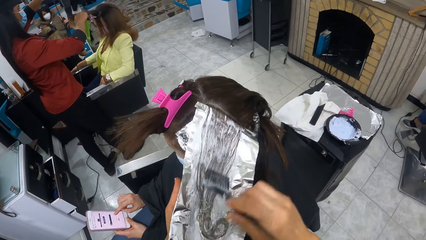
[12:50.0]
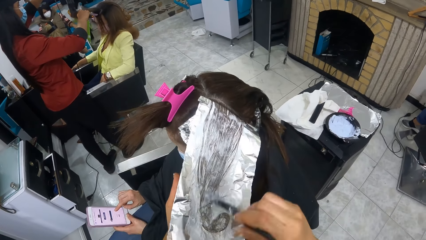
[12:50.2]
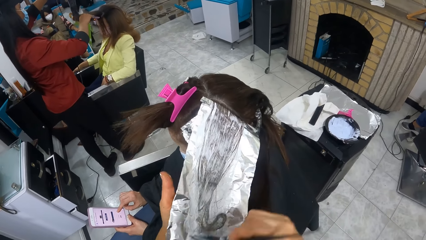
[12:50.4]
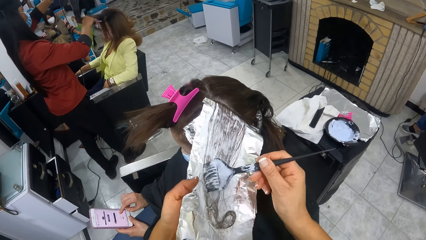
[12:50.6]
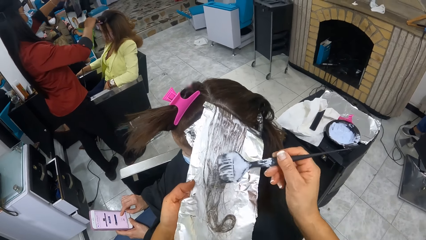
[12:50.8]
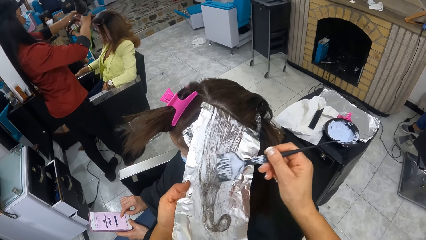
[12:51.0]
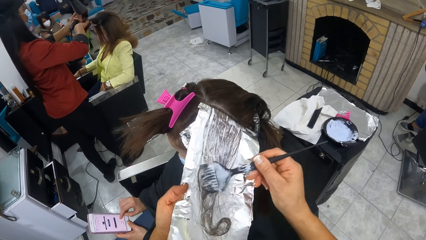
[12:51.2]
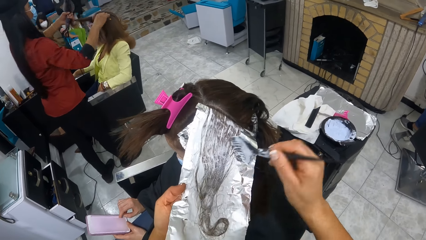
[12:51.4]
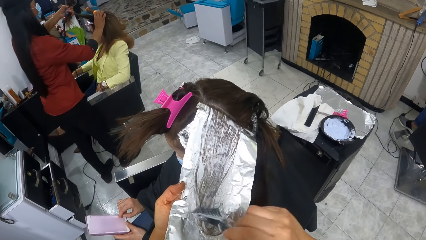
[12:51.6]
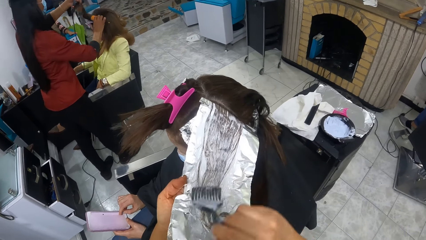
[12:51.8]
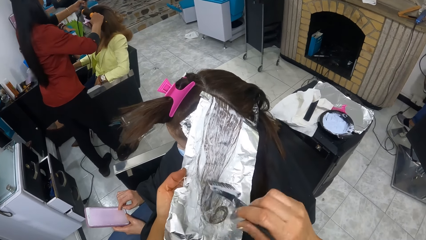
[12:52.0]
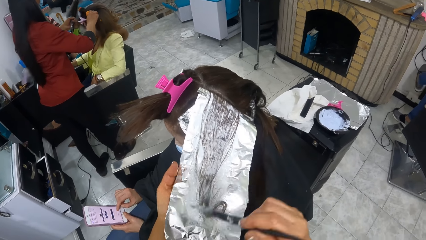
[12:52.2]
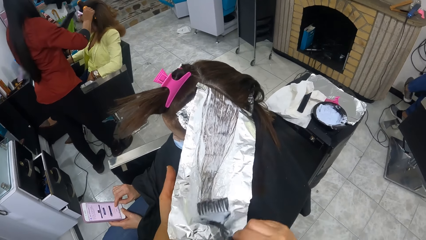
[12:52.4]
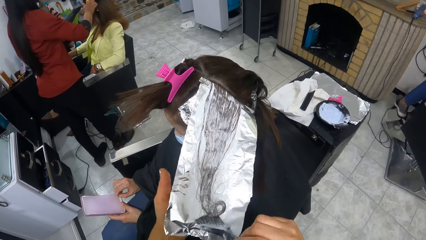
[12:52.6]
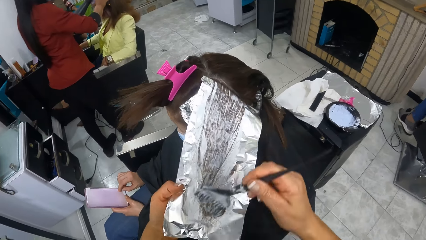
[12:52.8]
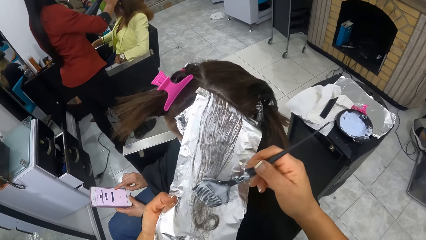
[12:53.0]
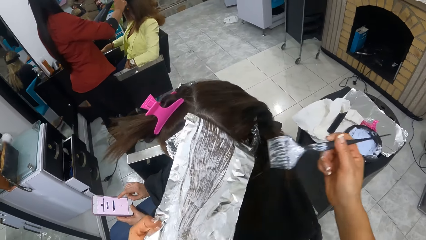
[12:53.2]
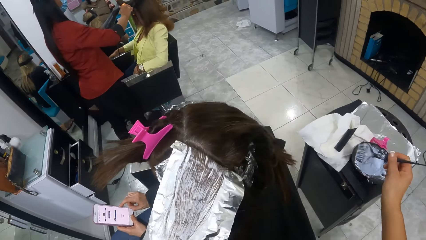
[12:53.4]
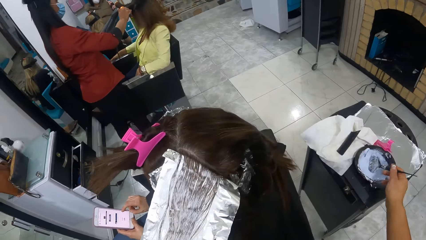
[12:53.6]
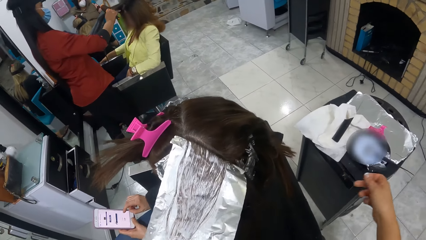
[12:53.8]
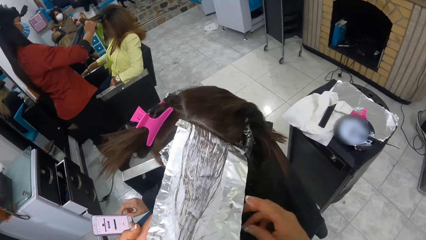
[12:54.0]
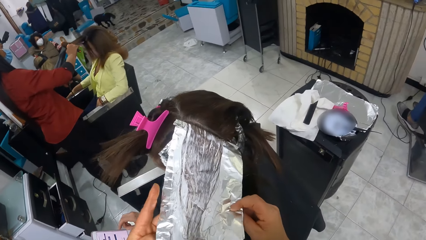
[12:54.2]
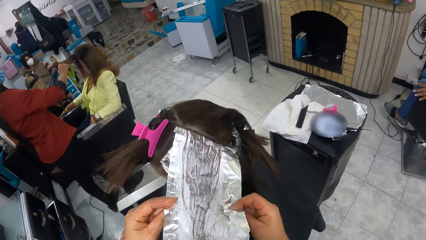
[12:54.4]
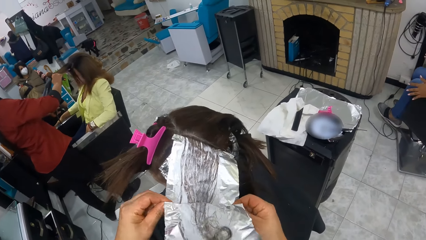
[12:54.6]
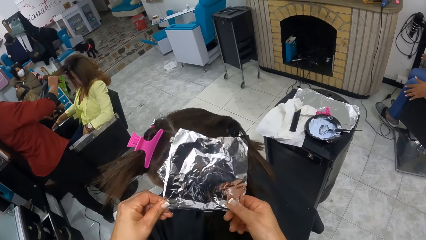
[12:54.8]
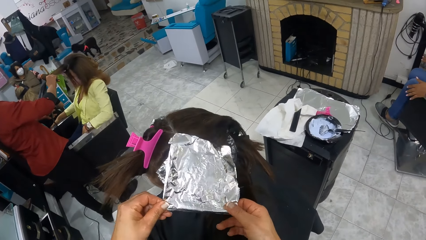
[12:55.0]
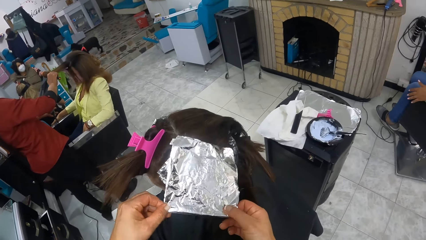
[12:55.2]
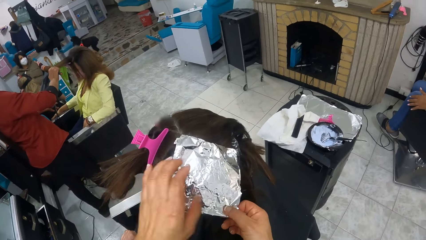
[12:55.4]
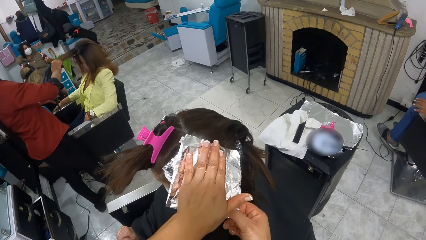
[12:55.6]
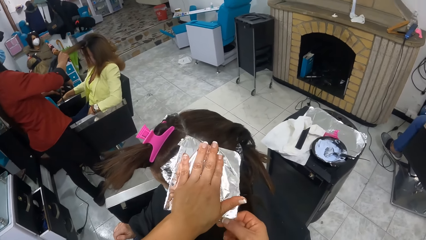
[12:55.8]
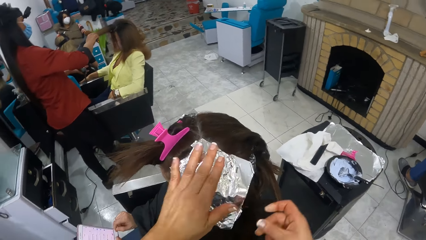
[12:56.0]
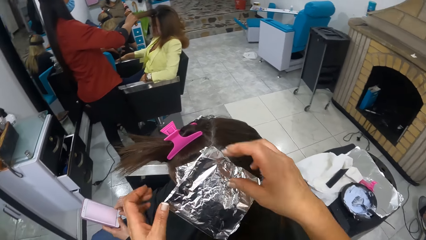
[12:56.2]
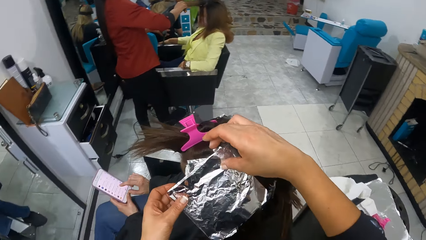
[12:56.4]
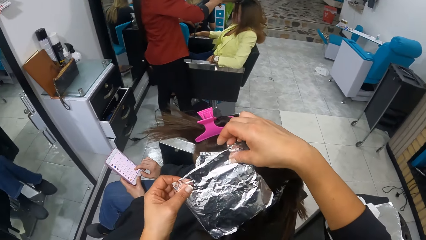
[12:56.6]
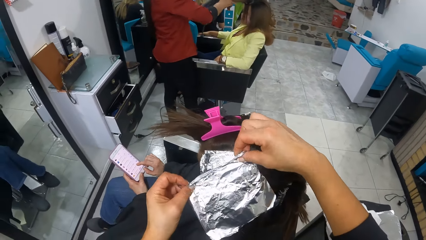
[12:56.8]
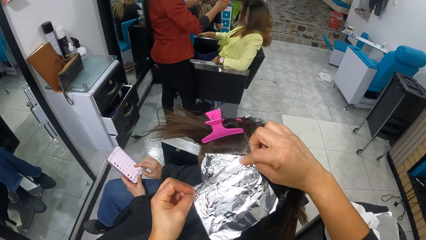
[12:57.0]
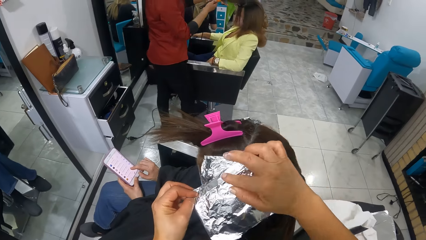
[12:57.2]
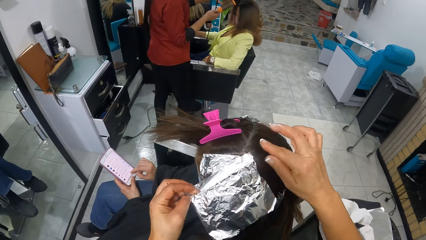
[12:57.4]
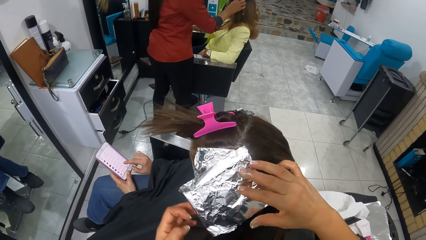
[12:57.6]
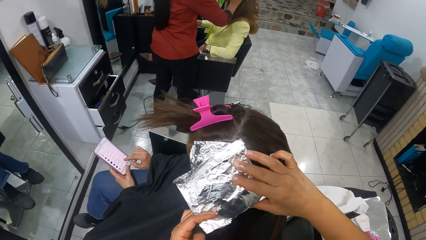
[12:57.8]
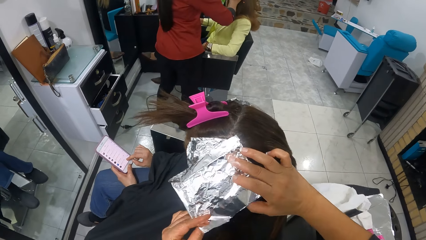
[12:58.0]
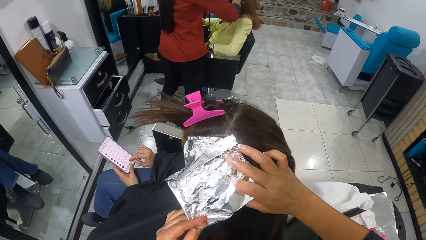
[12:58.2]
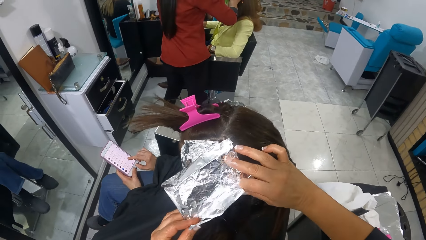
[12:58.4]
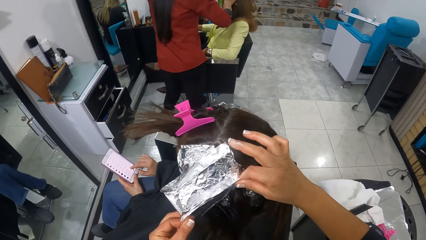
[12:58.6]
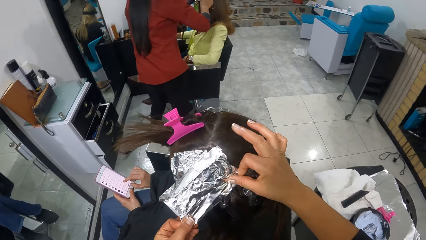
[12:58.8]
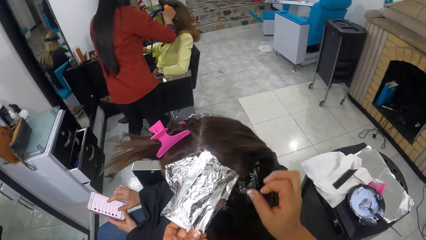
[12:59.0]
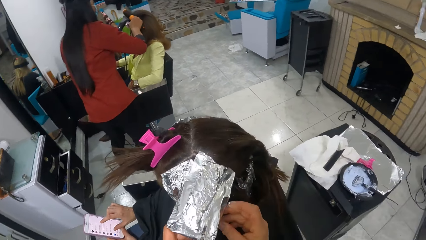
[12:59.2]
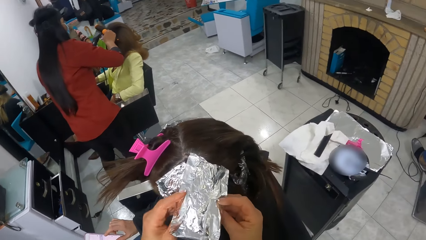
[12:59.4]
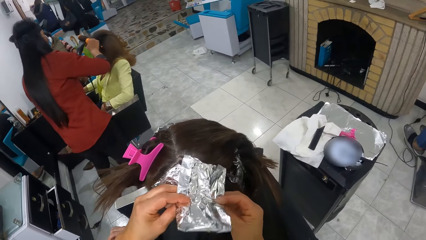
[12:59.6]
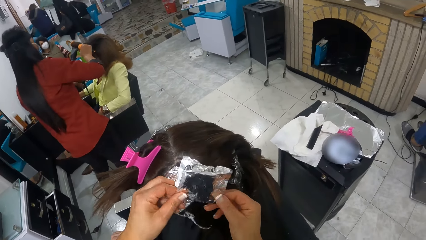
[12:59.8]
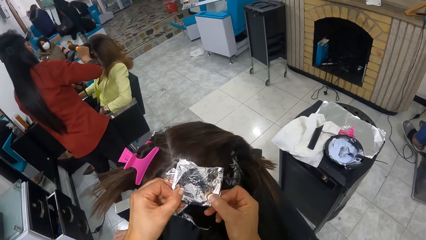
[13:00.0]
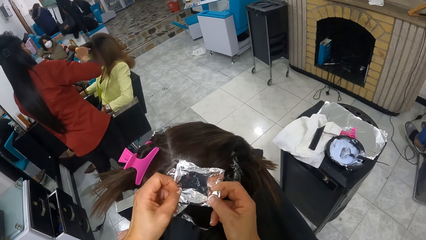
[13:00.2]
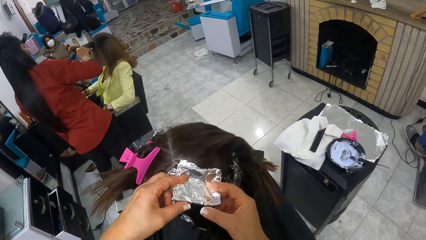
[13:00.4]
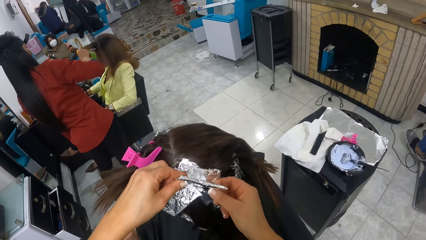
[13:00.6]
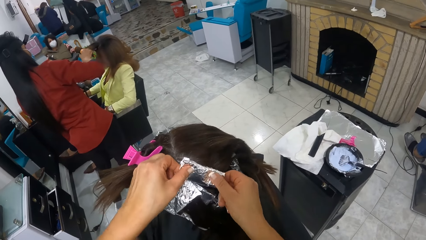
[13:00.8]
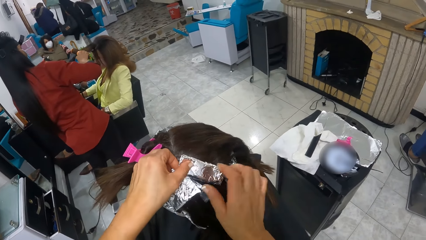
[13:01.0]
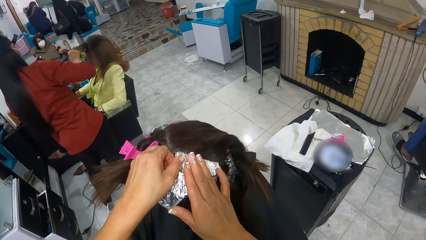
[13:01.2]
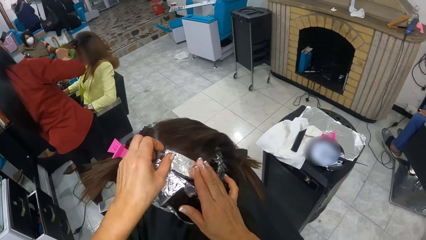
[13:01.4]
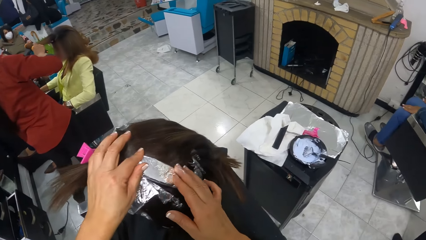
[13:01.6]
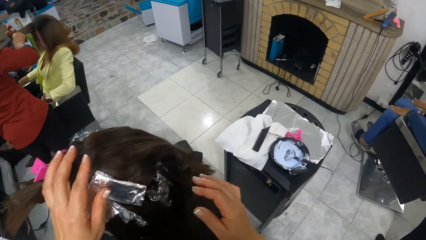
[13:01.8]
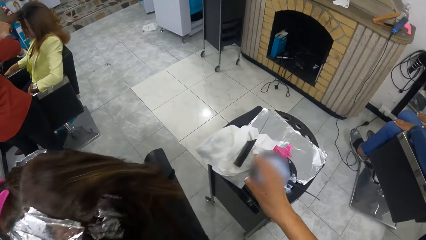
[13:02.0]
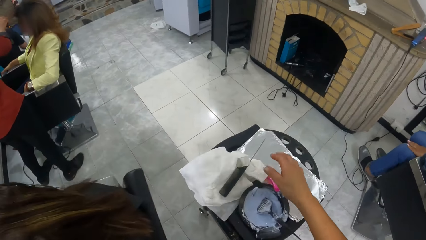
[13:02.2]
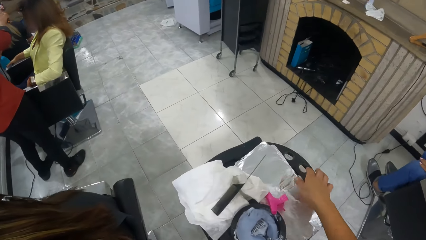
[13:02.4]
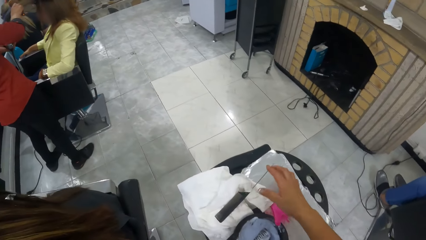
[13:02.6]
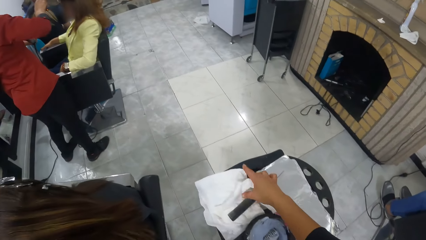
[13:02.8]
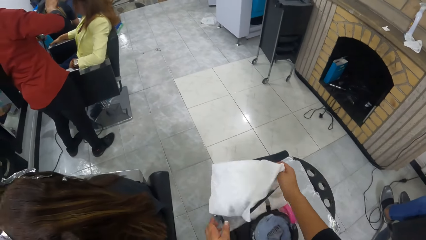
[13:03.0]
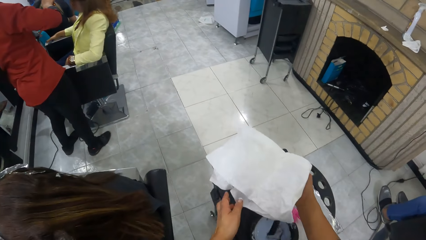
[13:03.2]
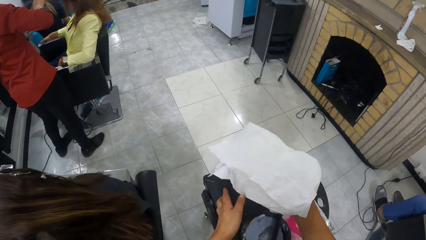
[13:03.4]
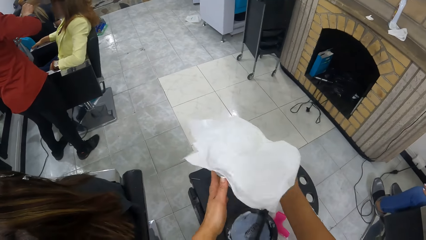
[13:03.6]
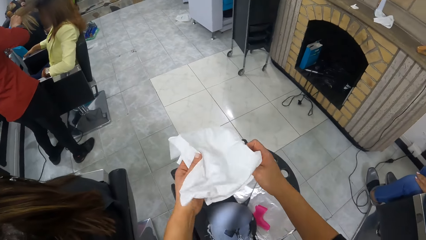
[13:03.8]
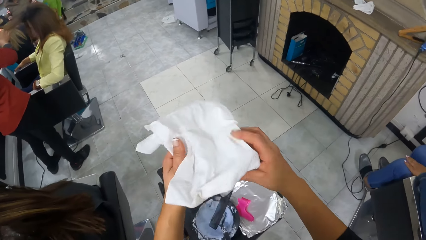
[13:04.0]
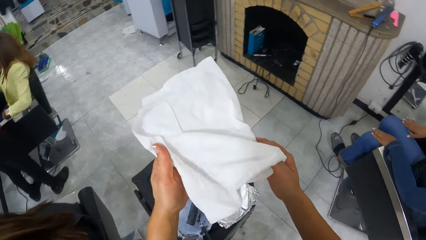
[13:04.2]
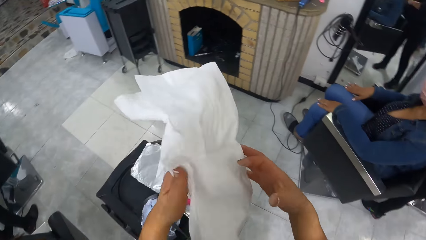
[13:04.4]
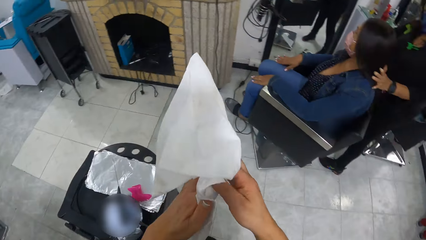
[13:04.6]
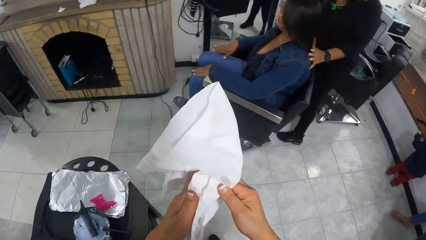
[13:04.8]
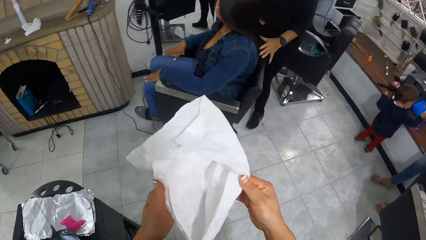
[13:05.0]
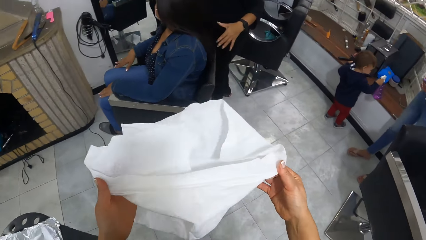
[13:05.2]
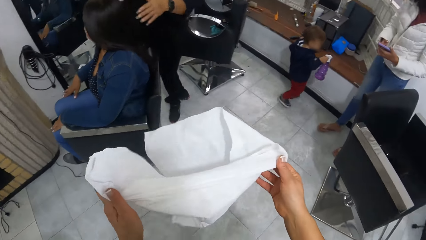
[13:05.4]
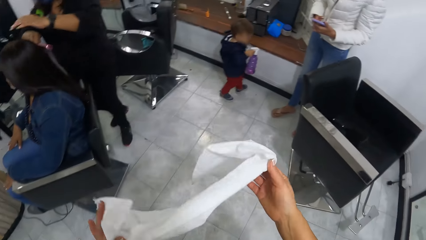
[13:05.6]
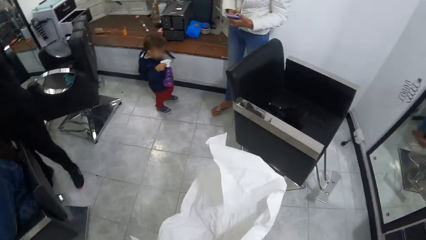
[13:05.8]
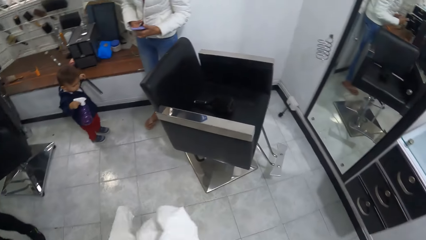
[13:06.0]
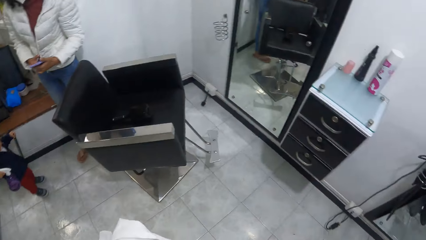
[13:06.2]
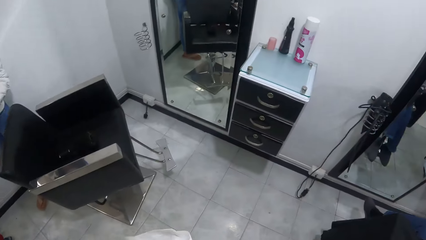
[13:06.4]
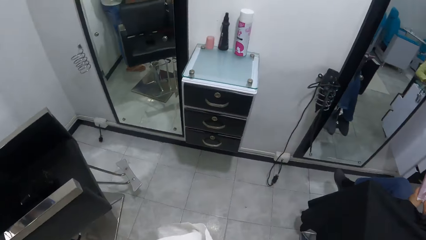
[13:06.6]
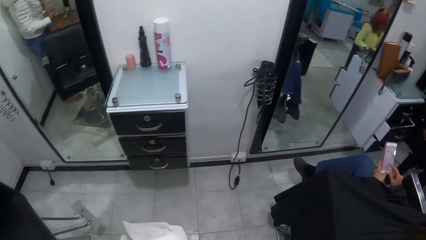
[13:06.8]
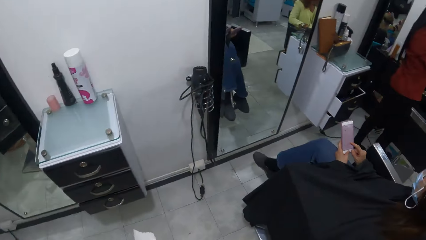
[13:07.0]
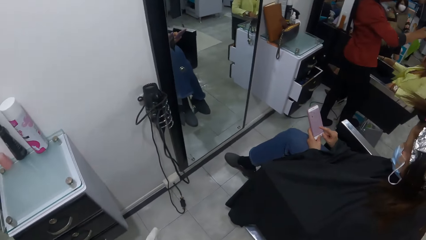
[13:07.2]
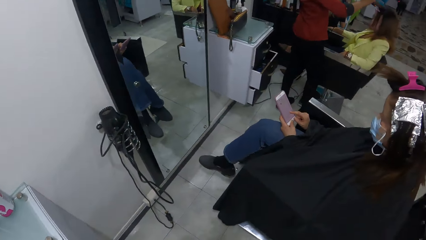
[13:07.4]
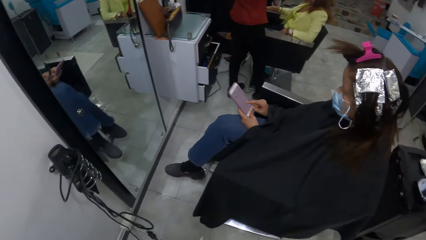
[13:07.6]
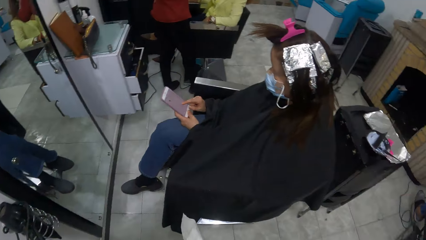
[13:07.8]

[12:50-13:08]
The dog climbs down from the chair. A woman pulls the hair of a second woman with her left hand, rolls the hair of the second woman on a hair brush in her right hand with her left hand, and blow dries the hair of the second woman with a blow dryer in her left hand. The camera wearer places the relaxer comb into the relaxer container with her right hand. She folds the foil paper with both hands. The dog climbs the chair. The camera wearer picks the cloth from the table with her left hand. She holds the cloth with both hands. She spreads out the cloth with both hands. A child holds a spray bottle with her right hand. The camera wearer walks around the room. A third woman holds the phone with both hands.
